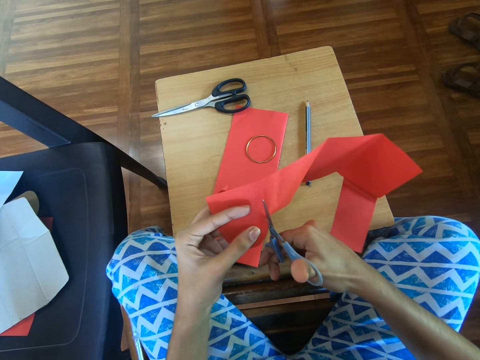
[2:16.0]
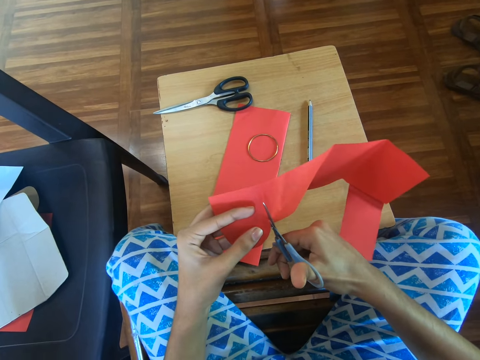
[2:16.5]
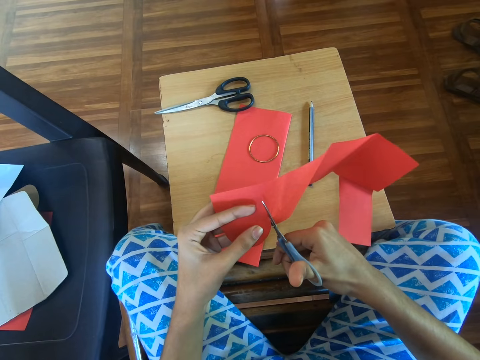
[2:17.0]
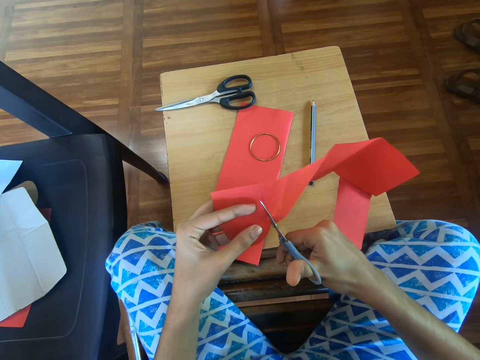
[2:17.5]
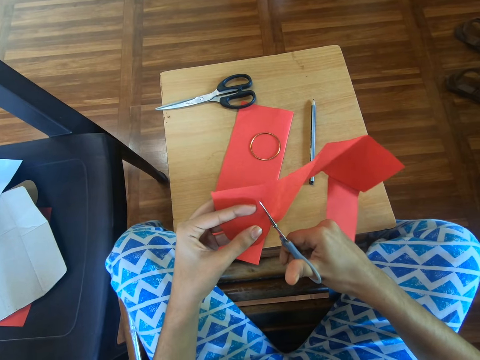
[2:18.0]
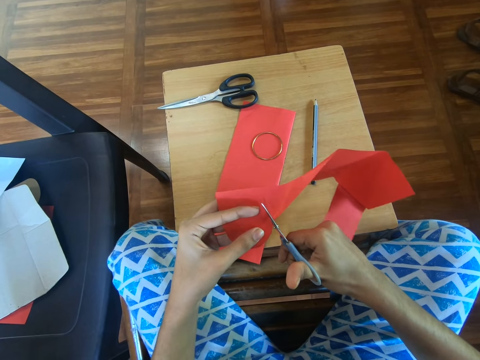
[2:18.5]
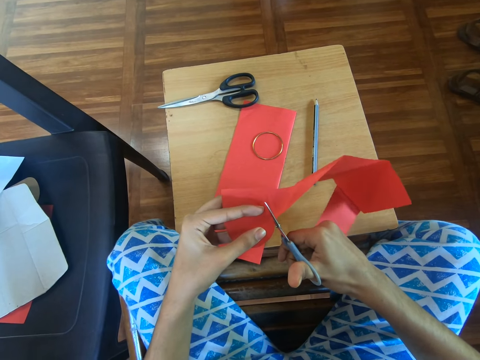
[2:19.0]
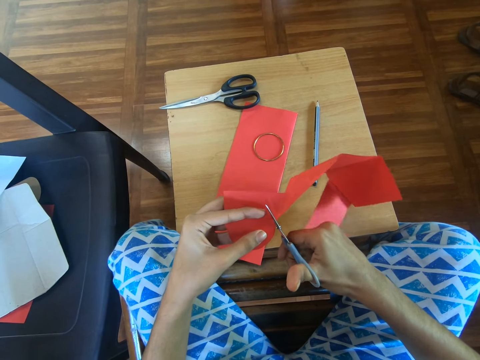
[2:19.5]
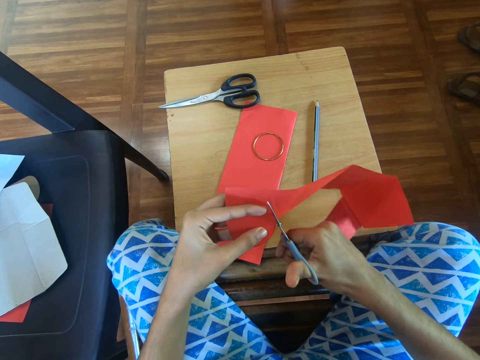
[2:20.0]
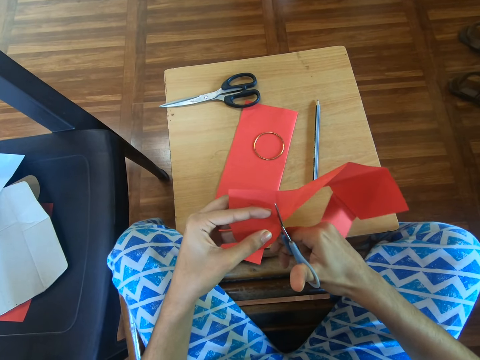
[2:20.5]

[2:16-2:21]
The camera wearer cuts the craft paper using the scissors.

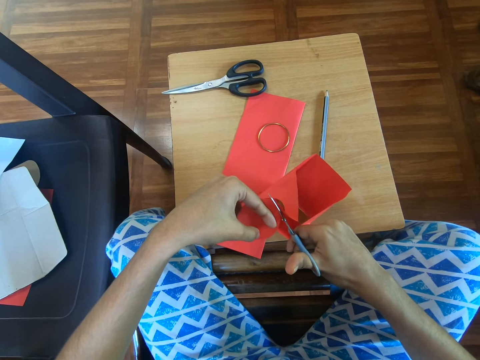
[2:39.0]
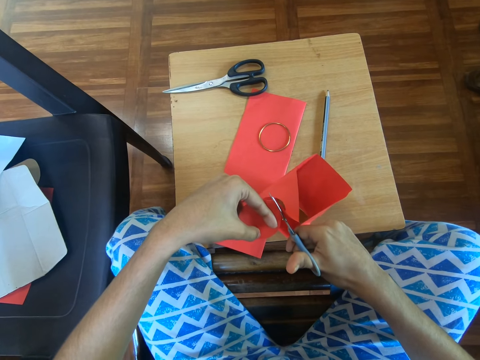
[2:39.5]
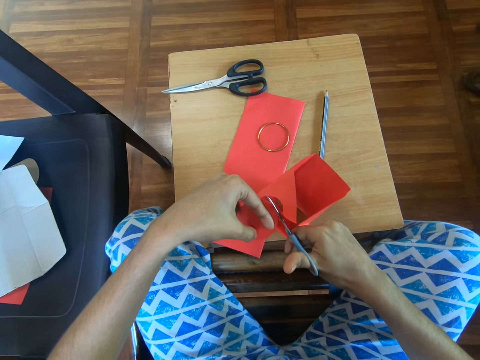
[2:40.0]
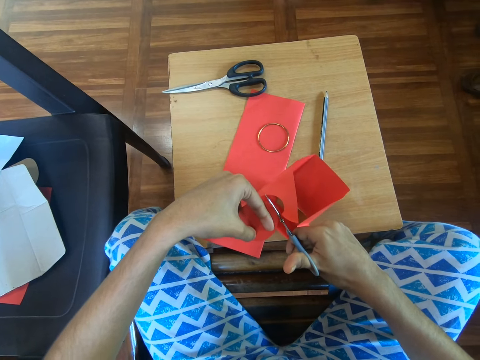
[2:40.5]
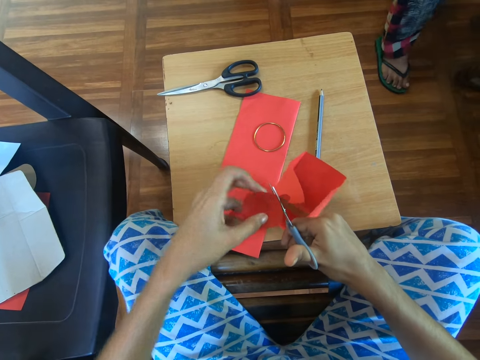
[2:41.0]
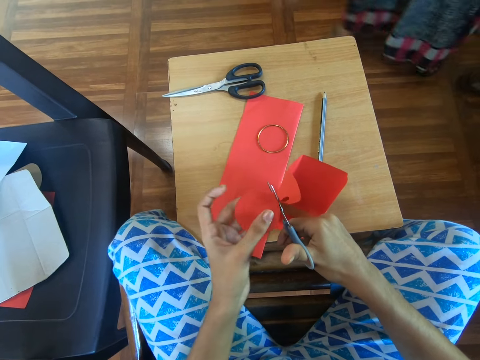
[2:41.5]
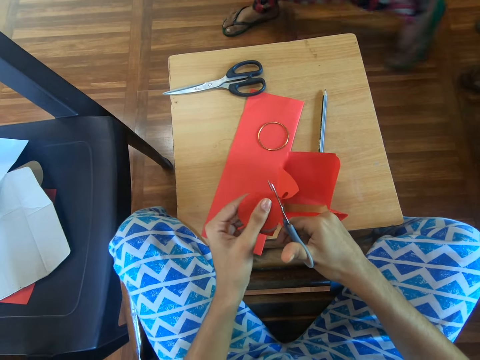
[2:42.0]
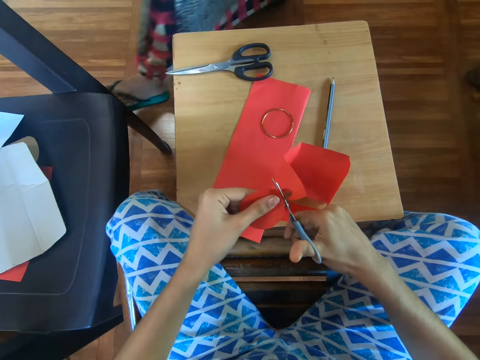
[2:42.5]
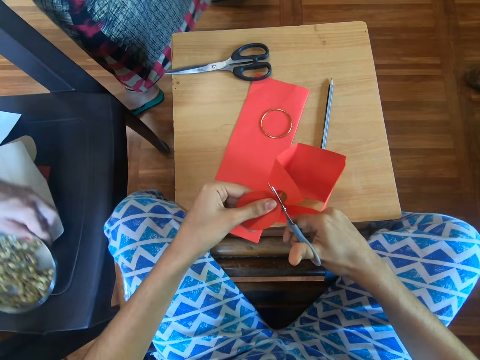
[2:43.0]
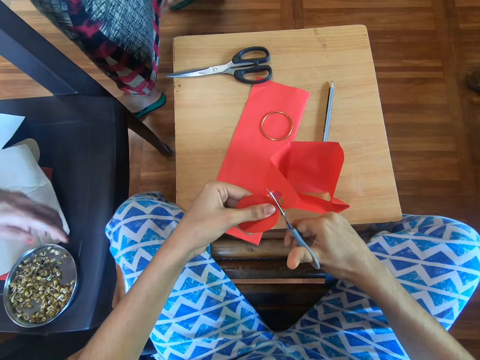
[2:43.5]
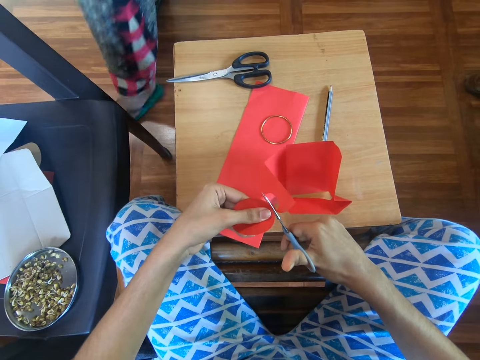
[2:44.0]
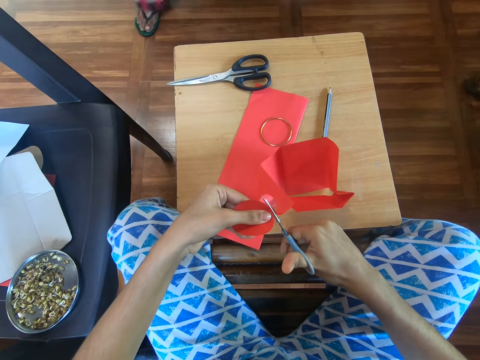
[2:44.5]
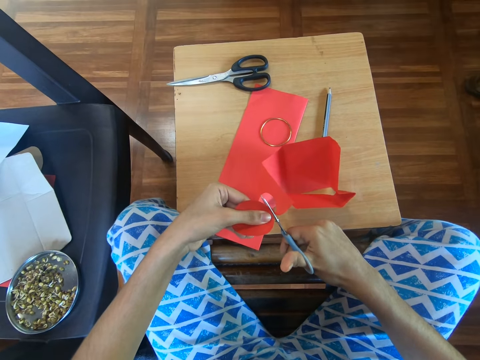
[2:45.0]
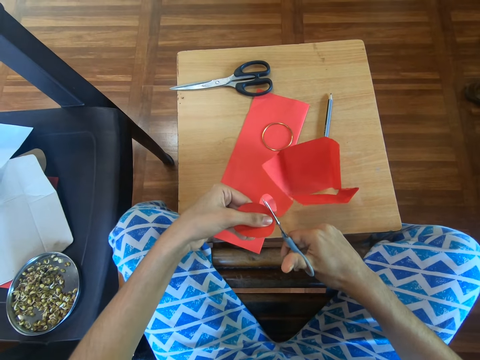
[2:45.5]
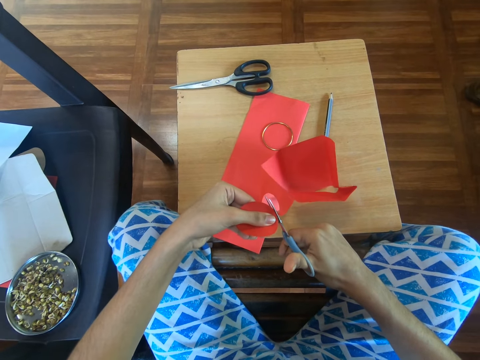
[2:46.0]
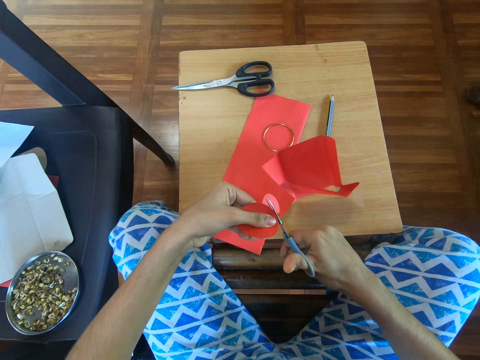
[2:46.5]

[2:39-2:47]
A person walks towards the camera wearer. The person walks towards the chair, puts something on the chair, and walks away.

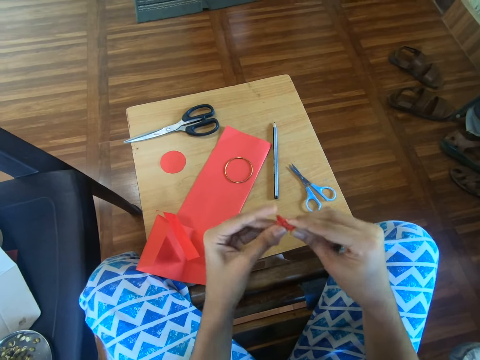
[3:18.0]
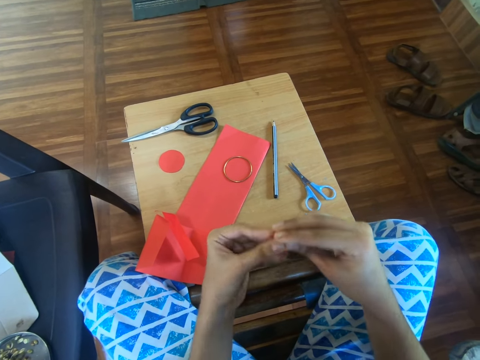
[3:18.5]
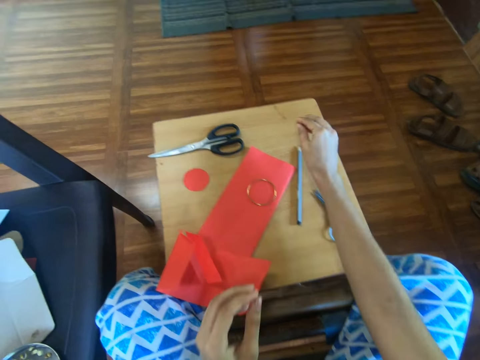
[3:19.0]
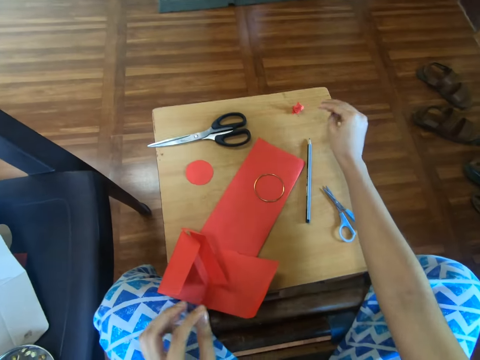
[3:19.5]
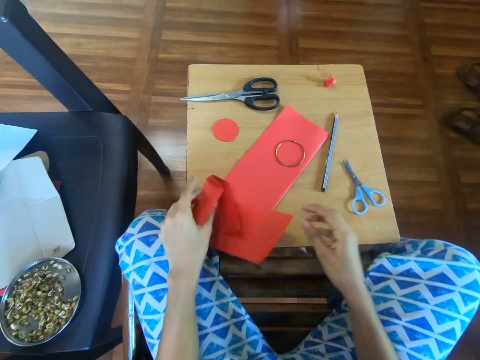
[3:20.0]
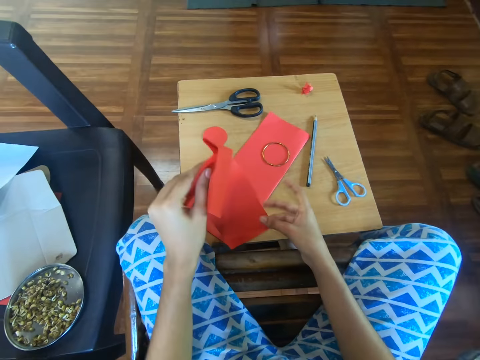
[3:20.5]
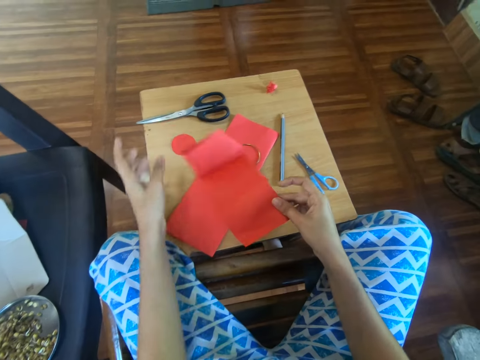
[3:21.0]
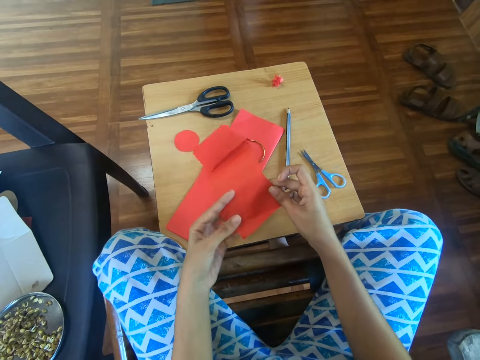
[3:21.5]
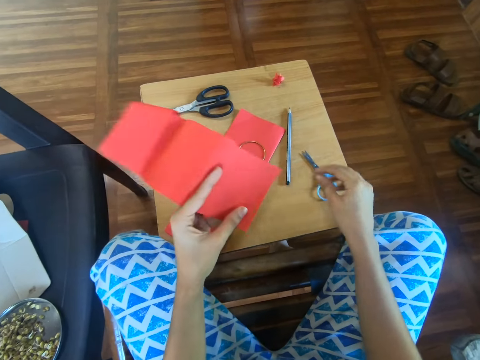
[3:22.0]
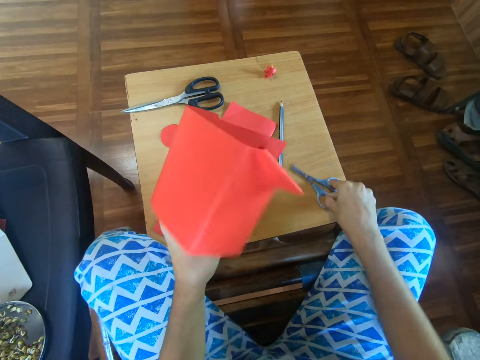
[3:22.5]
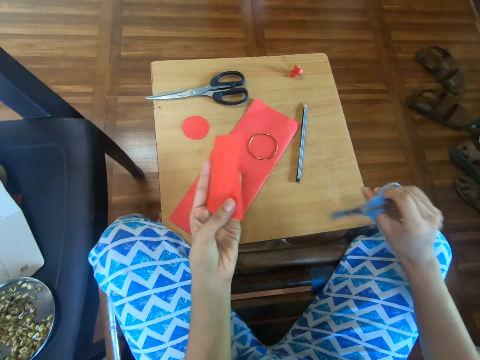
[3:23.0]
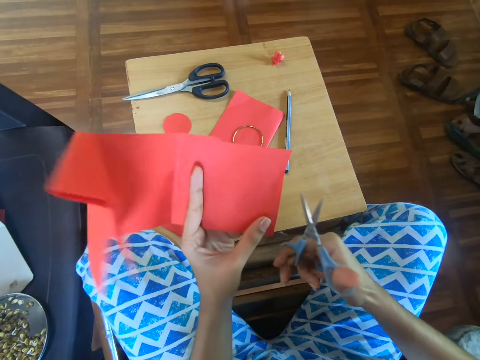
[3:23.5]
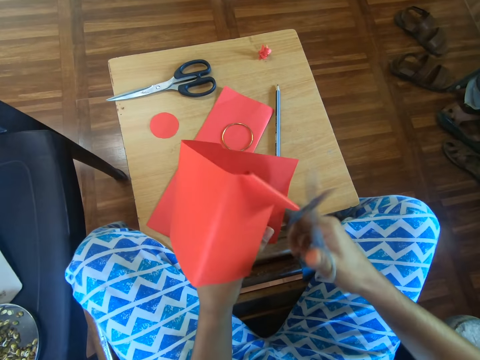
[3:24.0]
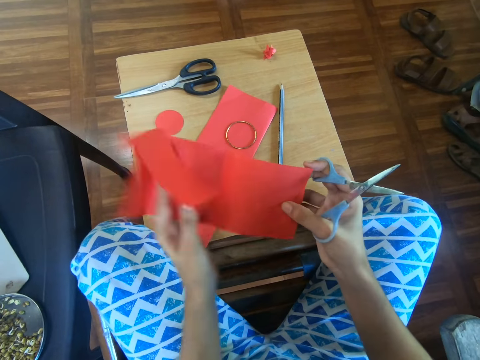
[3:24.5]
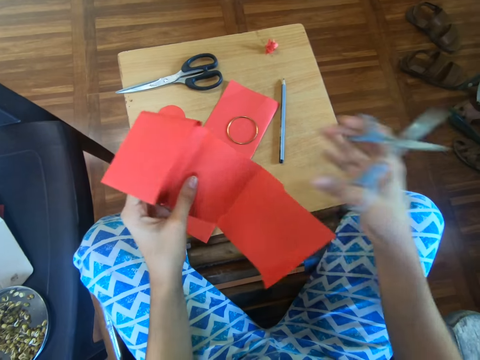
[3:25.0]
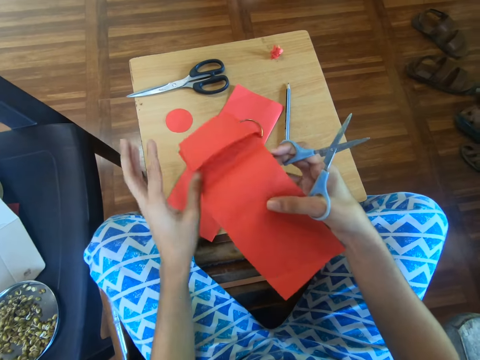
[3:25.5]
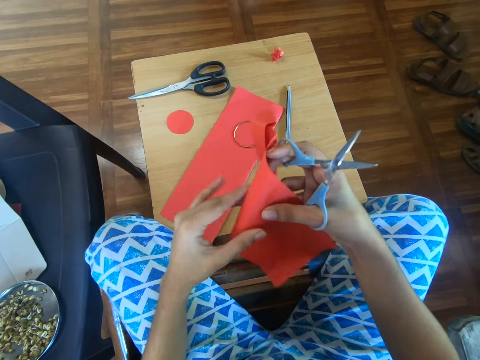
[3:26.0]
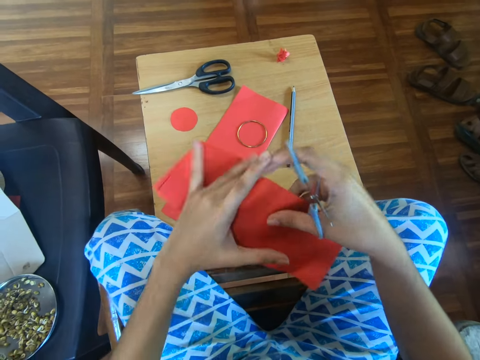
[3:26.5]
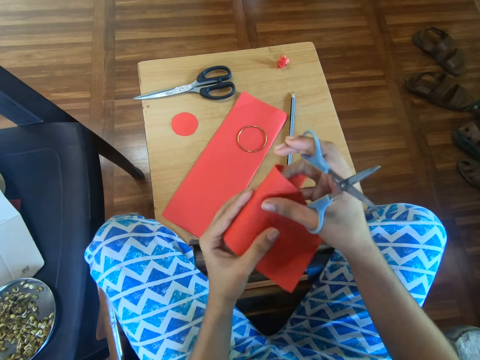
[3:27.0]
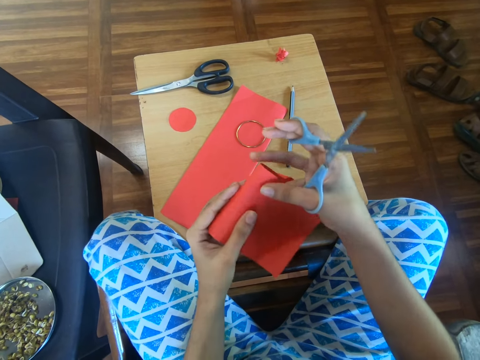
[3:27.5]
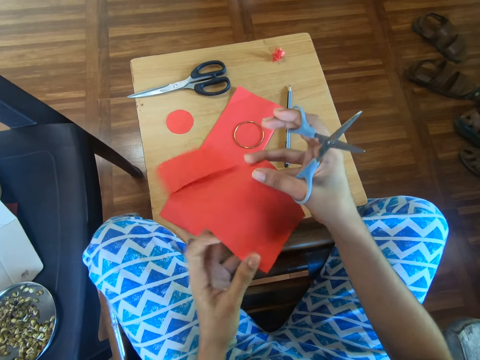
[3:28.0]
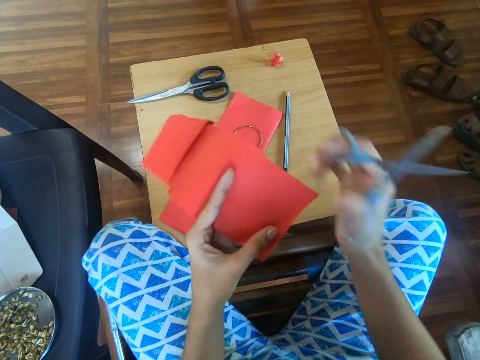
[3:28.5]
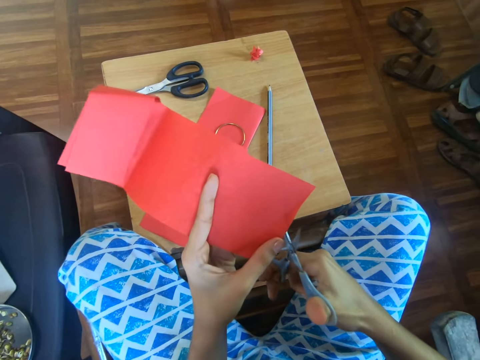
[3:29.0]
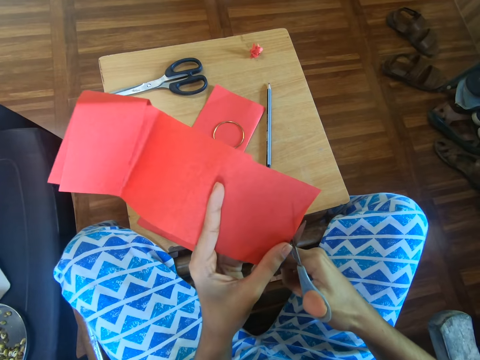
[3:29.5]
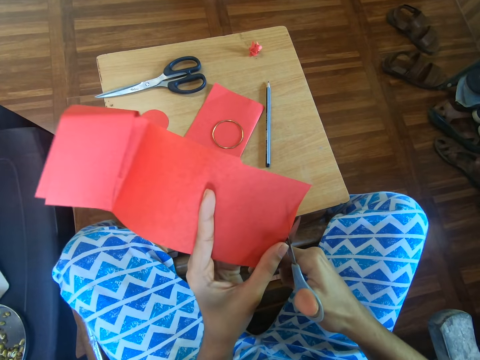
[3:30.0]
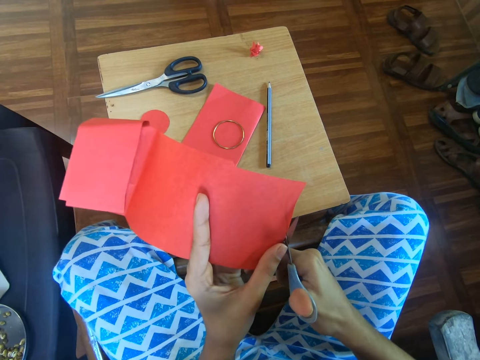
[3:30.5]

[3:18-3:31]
The camera wearer puts the folded craft paper piece on the work table. They pick up the craft paper and adjust the craft paper. They pick up the scissors from the table using the right hand. They adjust the craft paper using the left hand. They adjust the craft paper using both hands. They cut the craft paper using the scissors.
